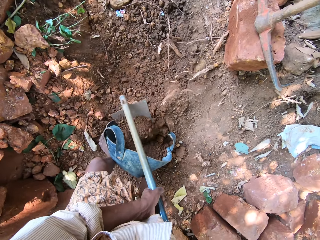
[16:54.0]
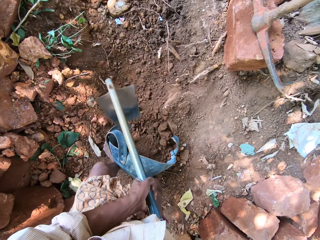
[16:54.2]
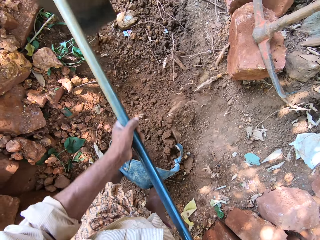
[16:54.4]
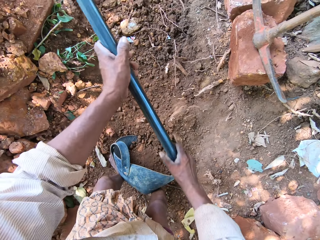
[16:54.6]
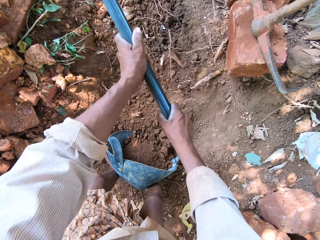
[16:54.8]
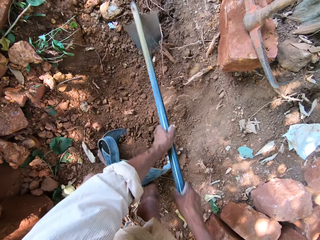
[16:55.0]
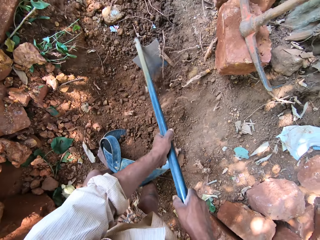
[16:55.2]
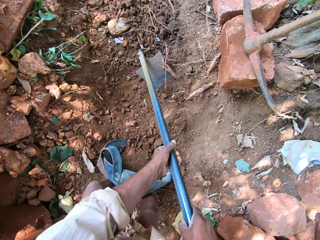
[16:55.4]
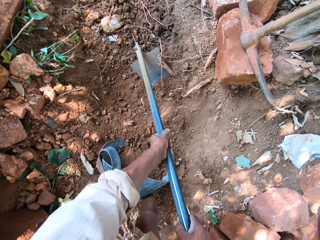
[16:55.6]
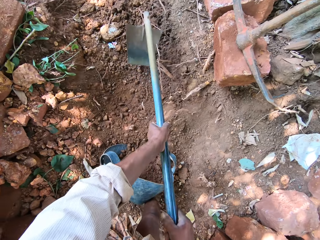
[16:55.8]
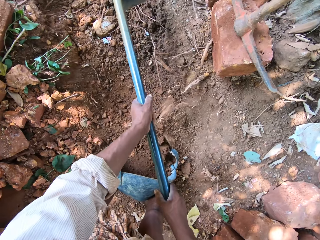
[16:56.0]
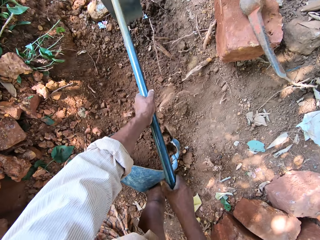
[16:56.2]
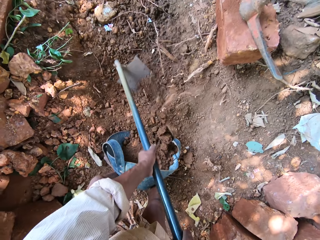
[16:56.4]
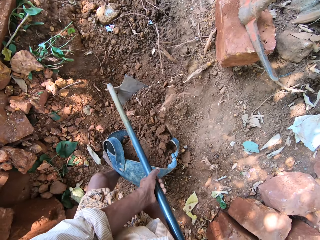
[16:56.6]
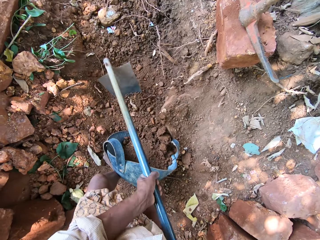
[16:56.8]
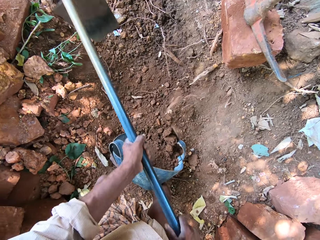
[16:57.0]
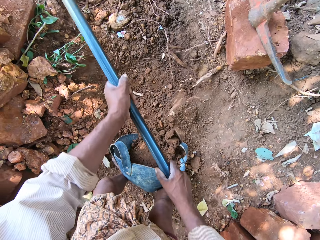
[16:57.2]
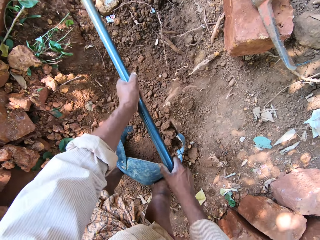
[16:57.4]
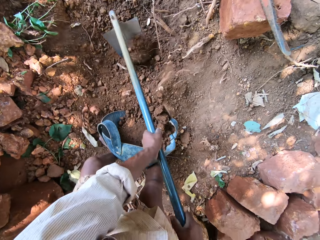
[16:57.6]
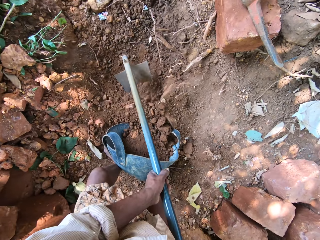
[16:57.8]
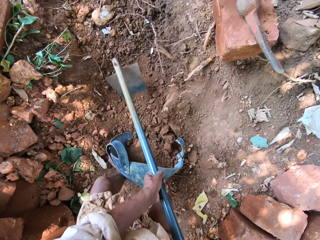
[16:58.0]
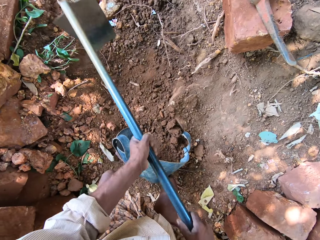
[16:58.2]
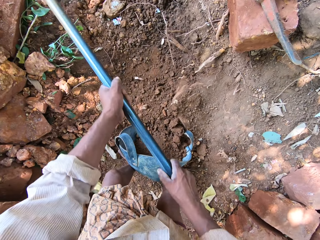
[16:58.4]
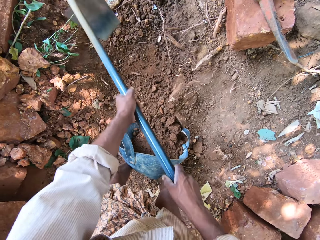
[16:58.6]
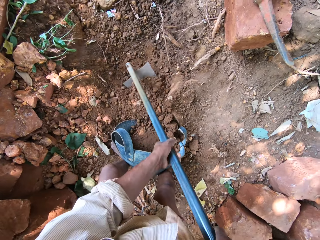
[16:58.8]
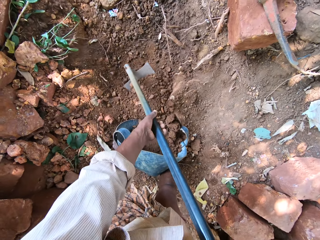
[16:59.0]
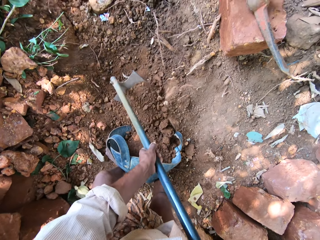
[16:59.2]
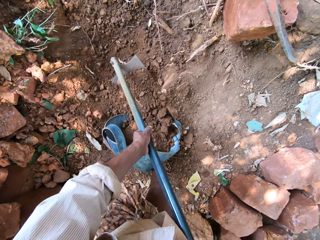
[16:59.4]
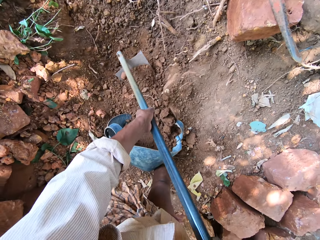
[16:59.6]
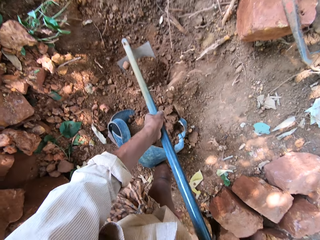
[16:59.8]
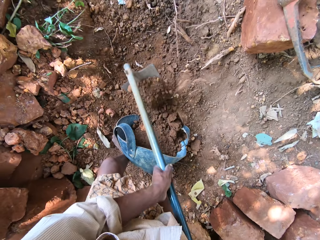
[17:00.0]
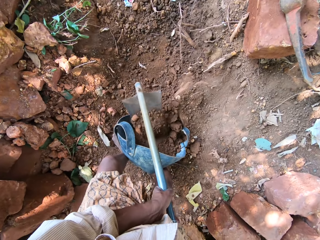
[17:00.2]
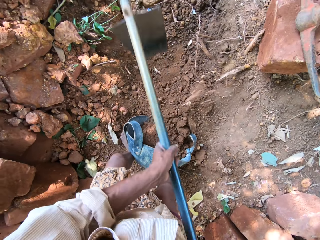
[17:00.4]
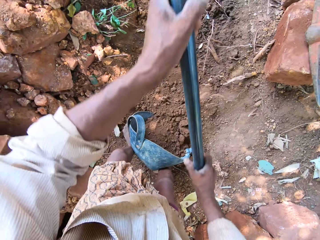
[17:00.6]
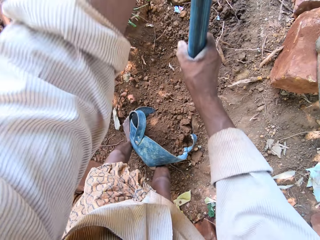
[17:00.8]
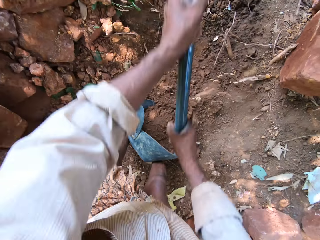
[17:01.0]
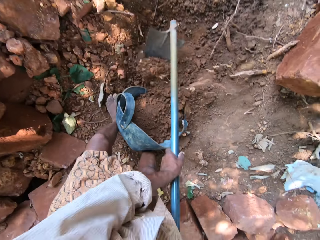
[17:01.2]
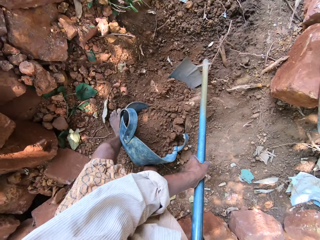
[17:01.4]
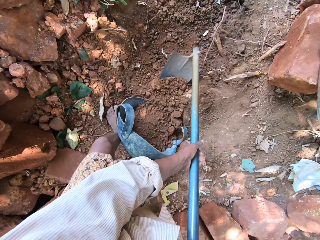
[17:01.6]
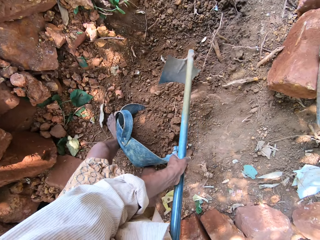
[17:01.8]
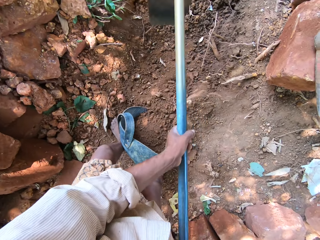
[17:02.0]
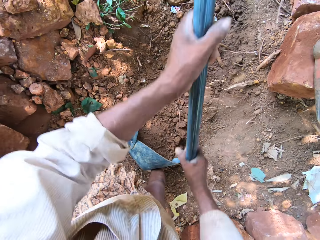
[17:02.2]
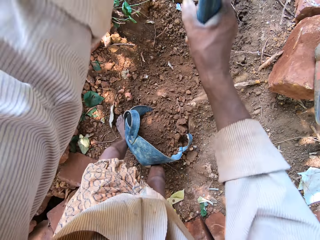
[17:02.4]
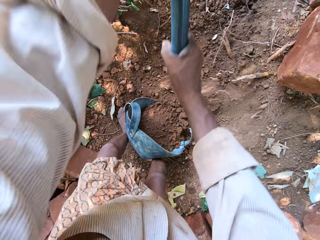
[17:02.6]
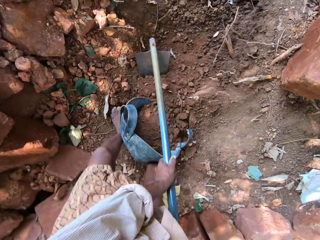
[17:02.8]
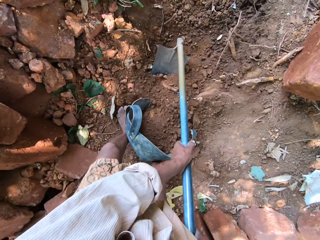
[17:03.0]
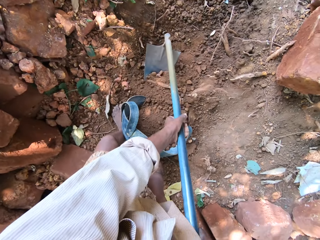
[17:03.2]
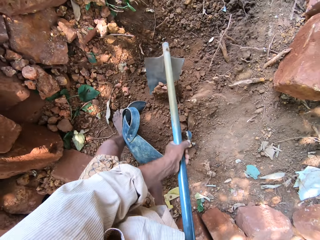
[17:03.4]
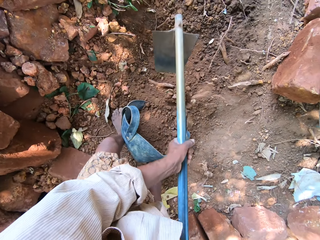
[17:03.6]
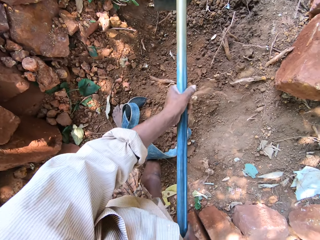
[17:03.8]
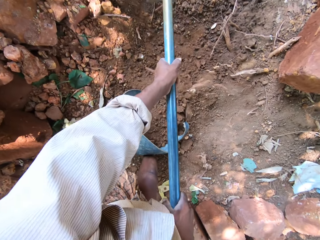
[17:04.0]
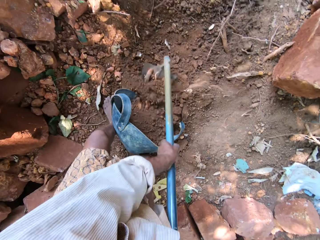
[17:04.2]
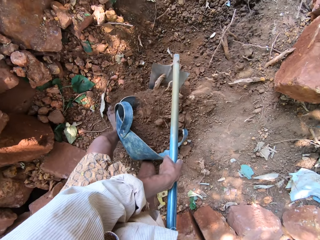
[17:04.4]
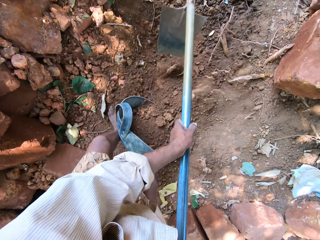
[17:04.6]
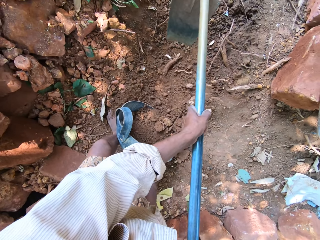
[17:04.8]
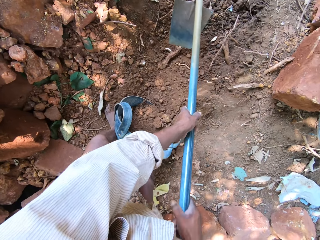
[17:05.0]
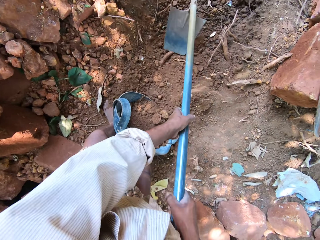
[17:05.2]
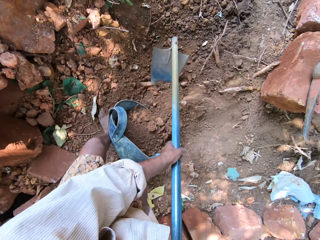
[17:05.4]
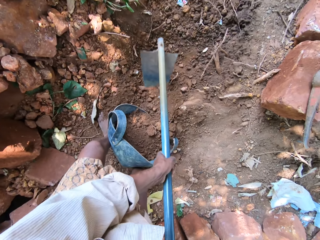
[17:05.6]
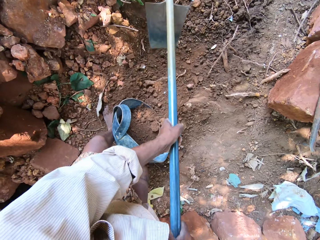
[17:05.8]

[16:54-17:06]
The camera wearer pours sand in the bucket with the hoe in both hands. He digs the ground with the hoe in both hands. He pours sand in the bucket with the hoe in both hands. He digs the ground with the hoe in both hands.

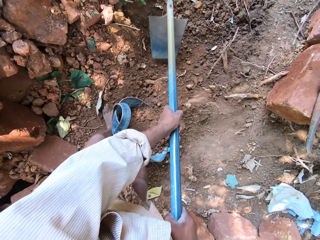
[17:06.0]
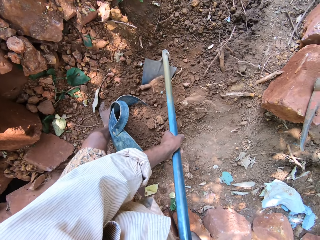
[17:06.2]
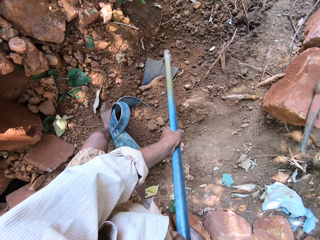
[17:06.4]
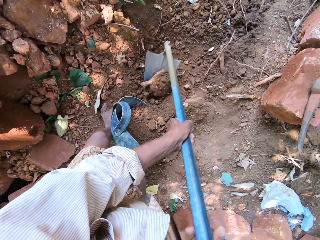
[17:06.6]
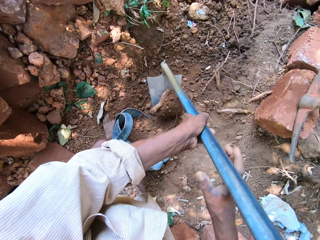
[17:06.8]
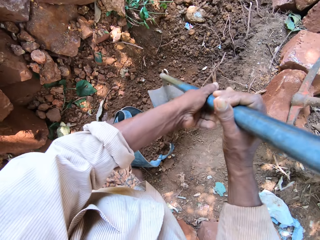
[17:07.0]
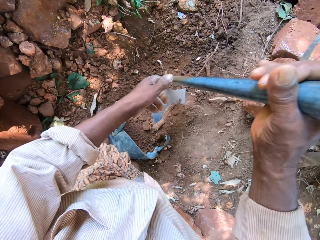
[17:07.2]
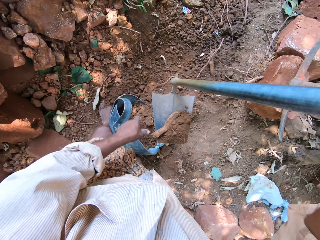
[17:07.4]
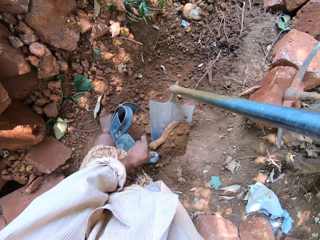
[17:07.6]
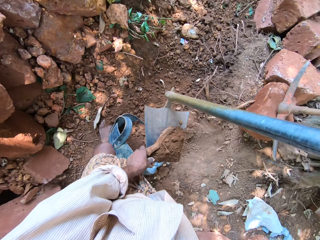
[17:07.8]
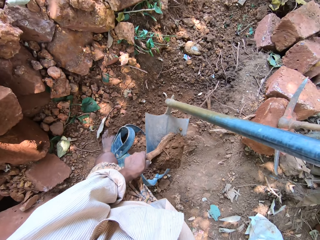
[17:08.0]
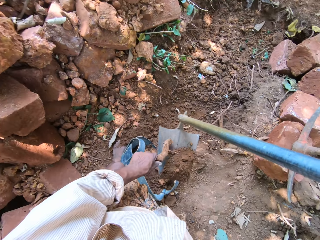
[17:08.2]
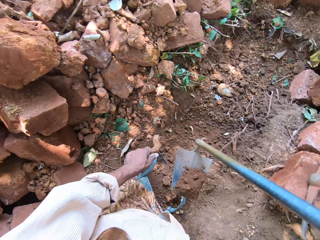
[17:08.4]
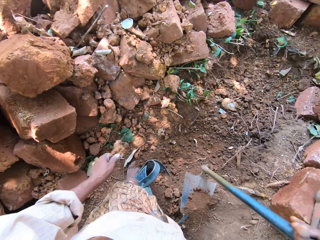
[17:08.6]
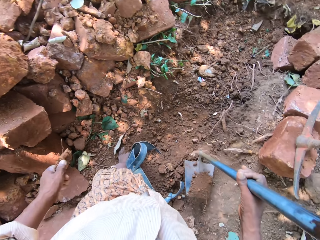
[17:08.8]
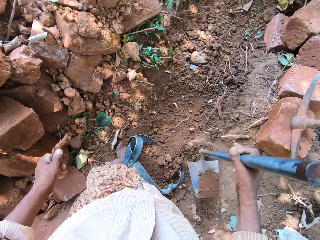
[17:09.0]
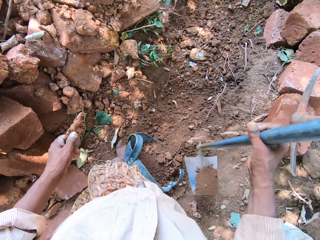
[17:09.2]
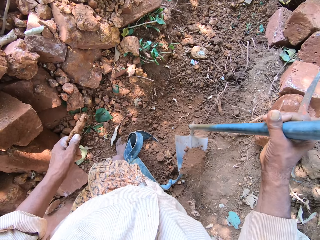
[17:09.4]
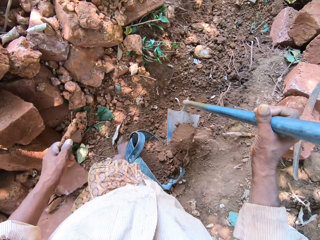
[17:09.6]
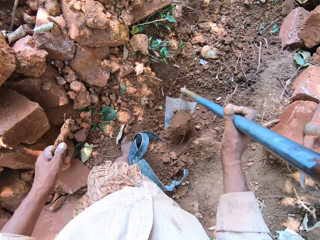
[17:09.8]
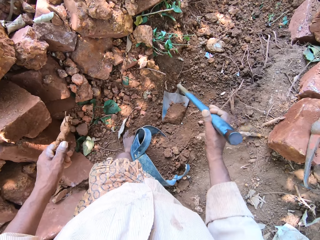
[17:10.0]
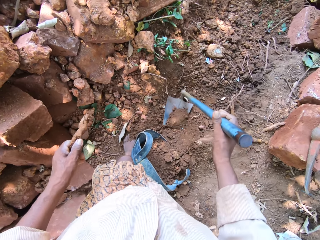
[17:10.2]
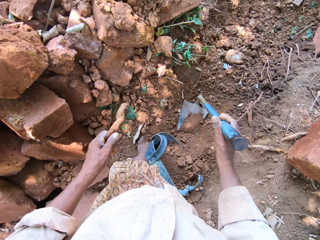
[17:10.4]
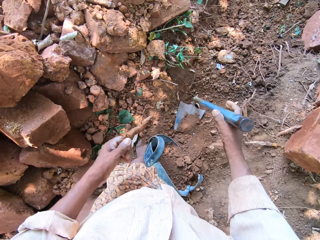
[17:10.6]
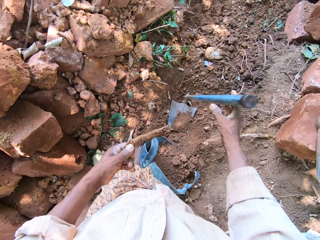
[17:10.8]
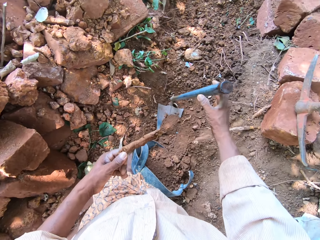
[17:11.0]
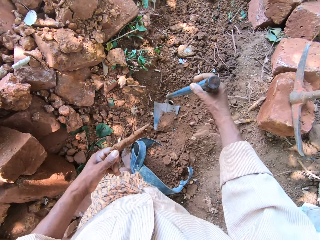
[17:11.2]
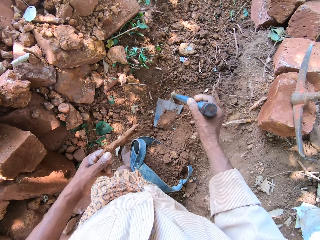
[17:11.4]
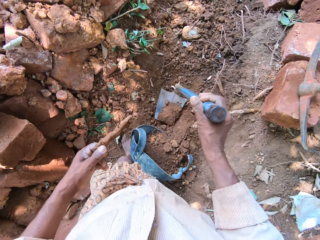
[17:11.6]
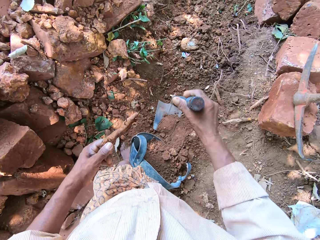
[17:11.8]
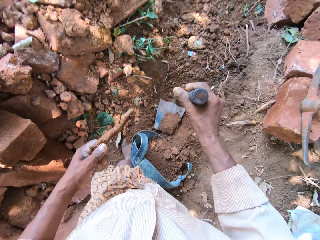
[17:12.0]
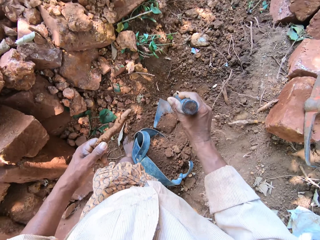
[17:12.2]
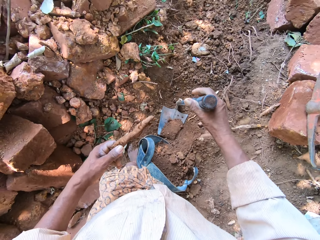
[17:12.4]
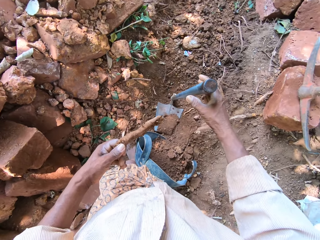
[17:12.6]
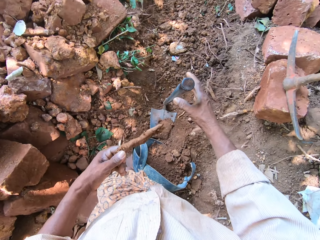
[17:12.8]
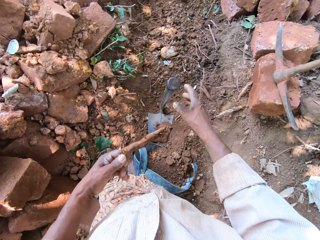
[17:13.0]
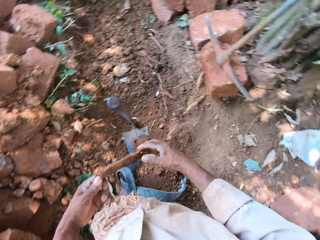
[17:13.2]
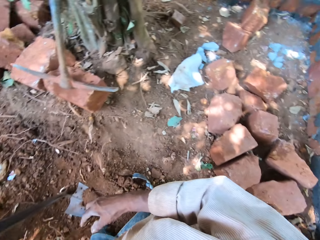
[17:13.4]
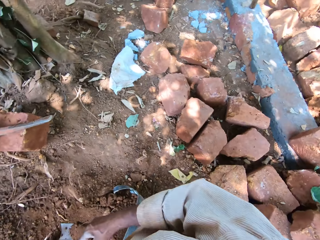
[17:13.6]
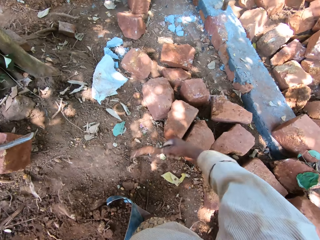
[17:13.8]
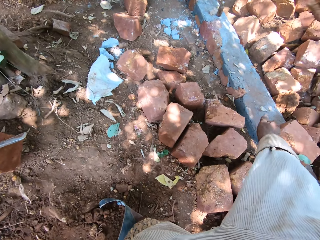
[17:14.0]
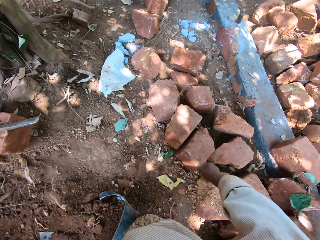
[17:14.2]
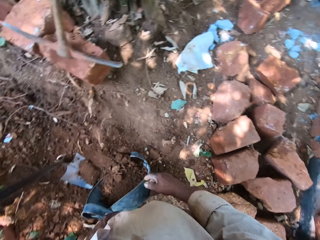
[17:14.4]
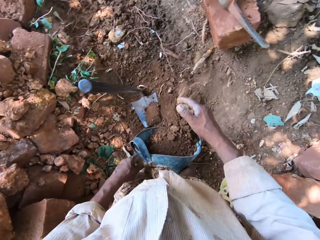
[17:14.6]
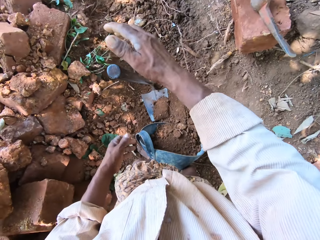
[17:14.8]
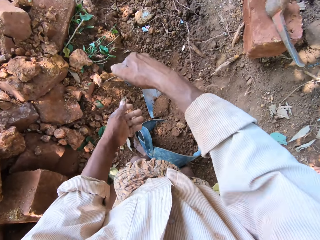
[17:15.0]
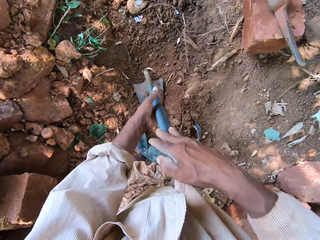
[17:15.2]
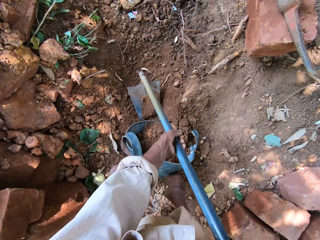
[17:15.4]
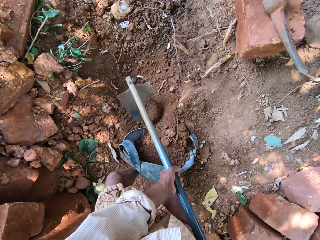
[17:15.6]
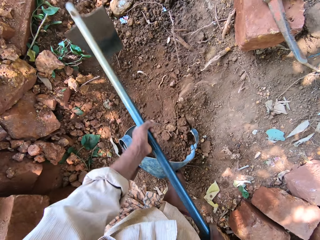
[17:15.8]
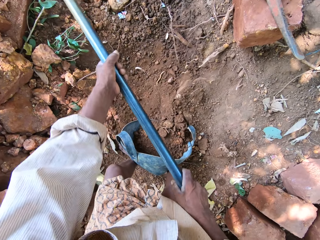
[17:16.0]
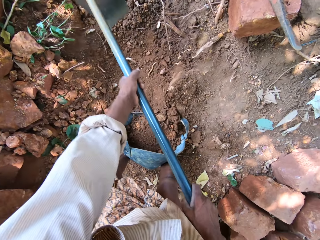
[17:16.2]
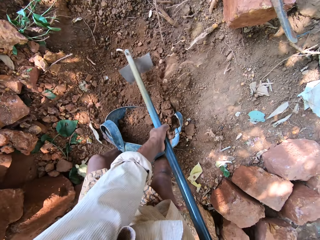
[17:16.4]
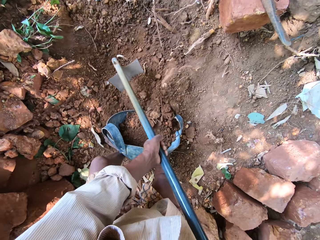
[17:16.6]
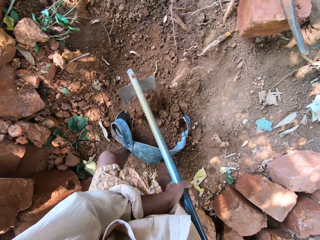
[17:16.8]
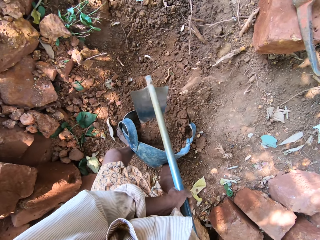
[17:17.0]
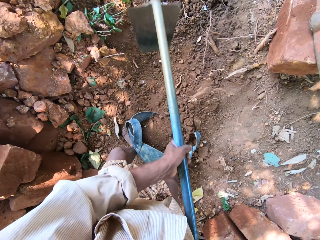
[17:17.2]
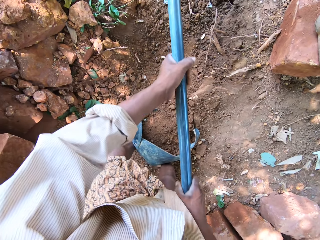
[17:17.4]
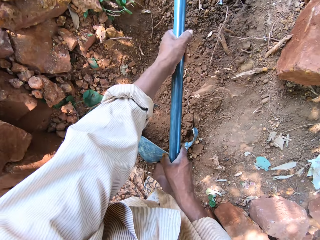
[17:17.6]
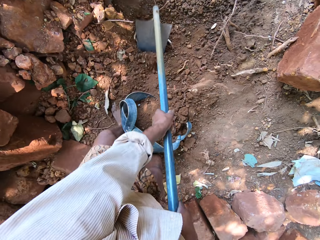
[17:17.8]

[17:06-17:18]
The camera wearer removes a stick or wood from the hoe with his left hand. He drops the hoe on the ground with his right hand. He passes the stick from his left hand to his right hand. He places the hoe on the ground. He throws the wood. He holds the hoe on the ground with his right hand. He holds the hoe on the ground with both hands. He picks the hoe. He digs the ground with the hoe in both hands. He pours sand in the bucket with the hoe in both hands. He places the hoe on the ground.
